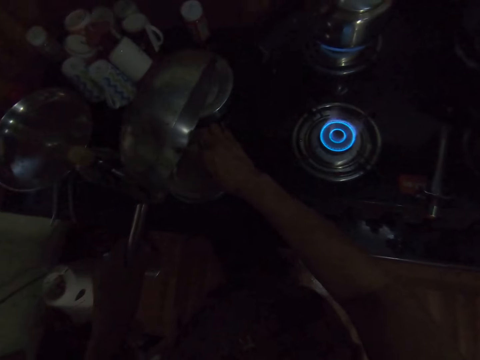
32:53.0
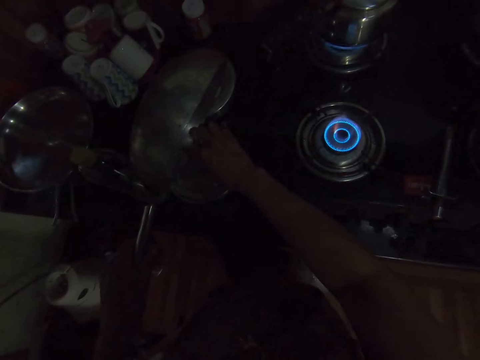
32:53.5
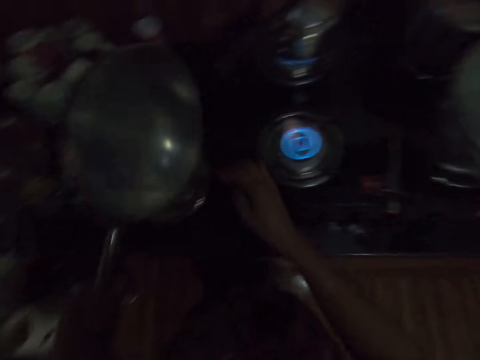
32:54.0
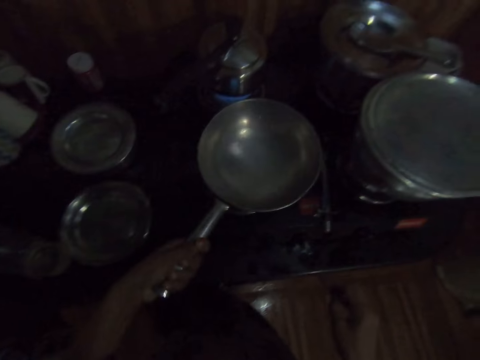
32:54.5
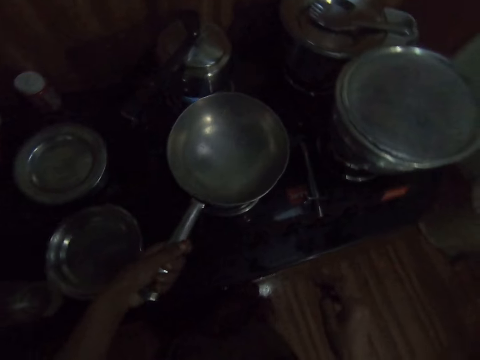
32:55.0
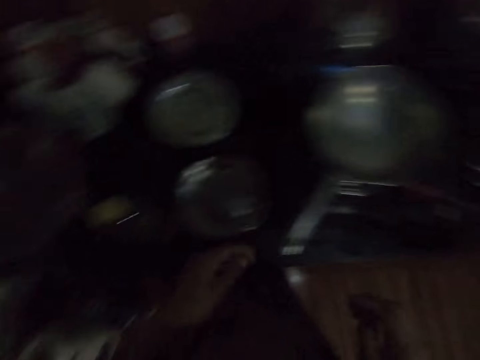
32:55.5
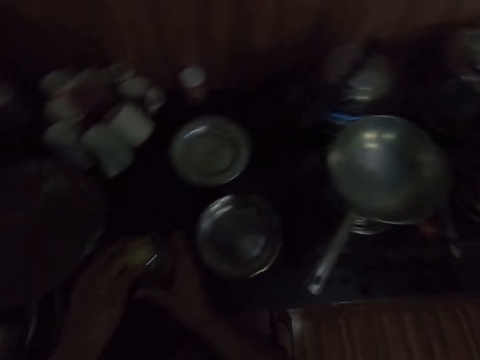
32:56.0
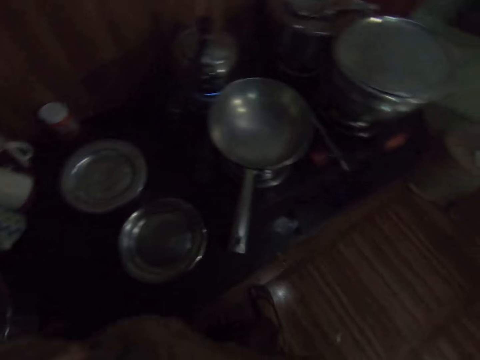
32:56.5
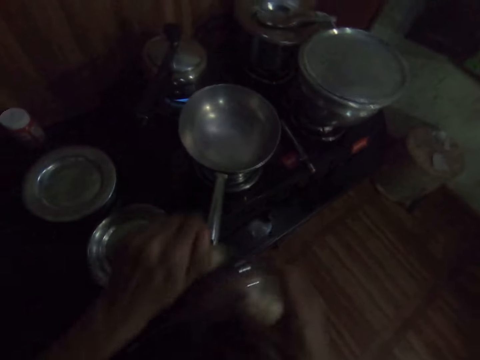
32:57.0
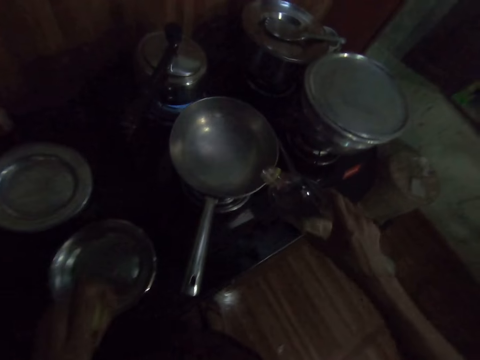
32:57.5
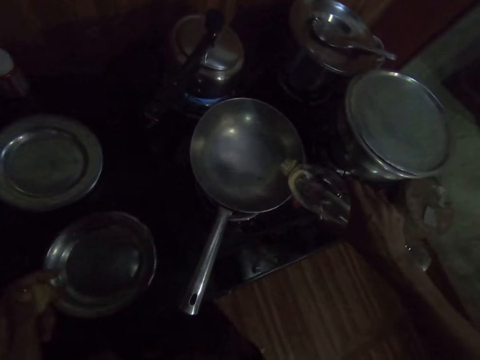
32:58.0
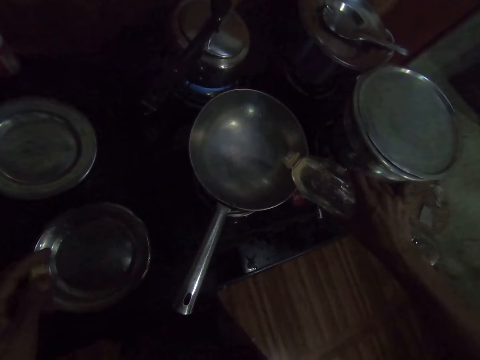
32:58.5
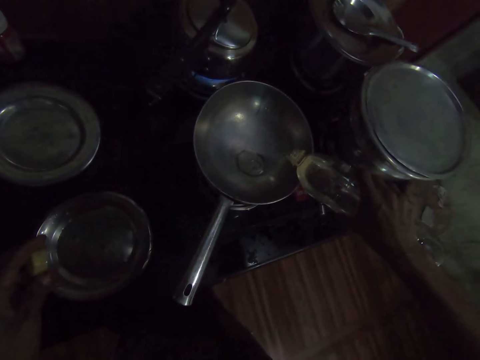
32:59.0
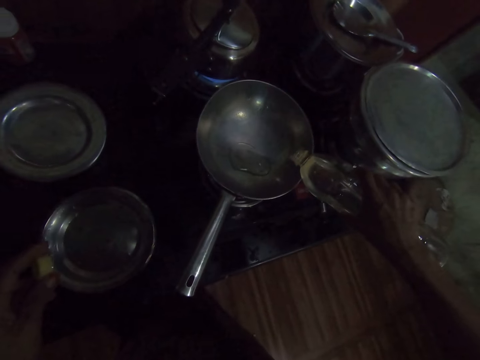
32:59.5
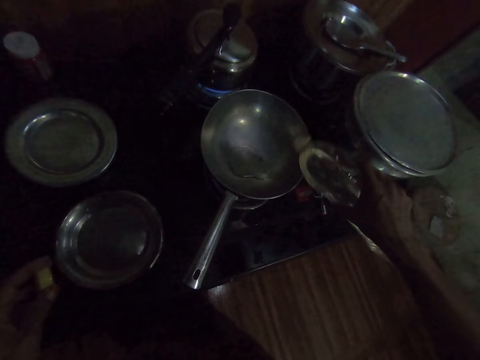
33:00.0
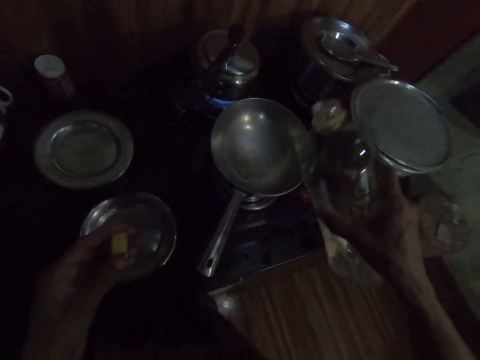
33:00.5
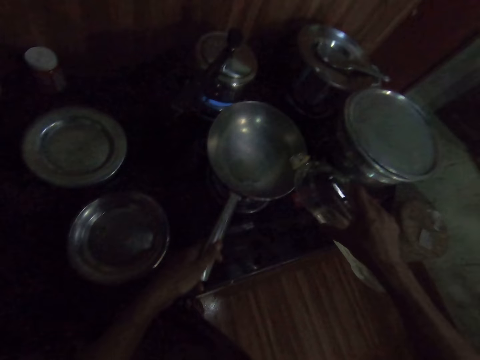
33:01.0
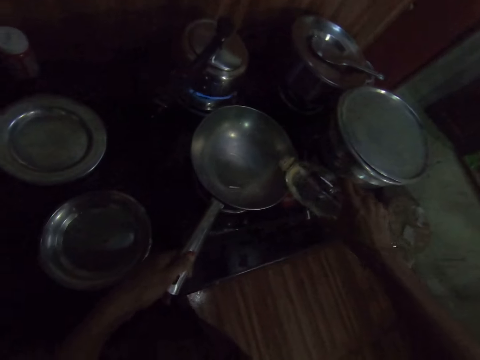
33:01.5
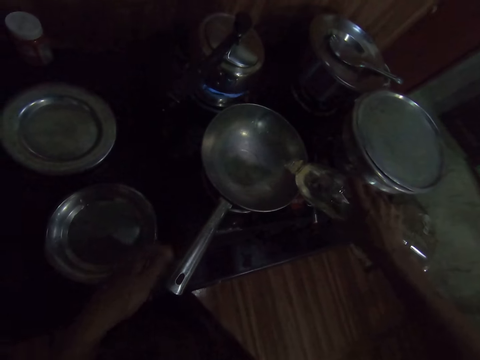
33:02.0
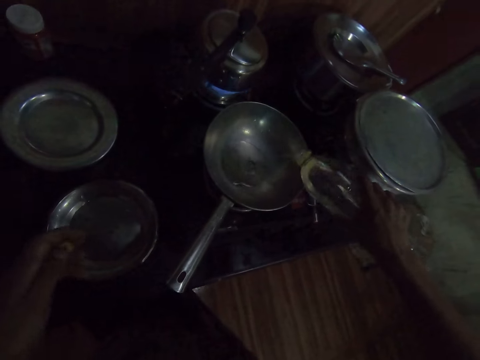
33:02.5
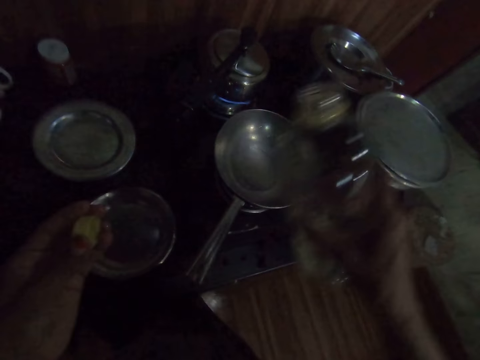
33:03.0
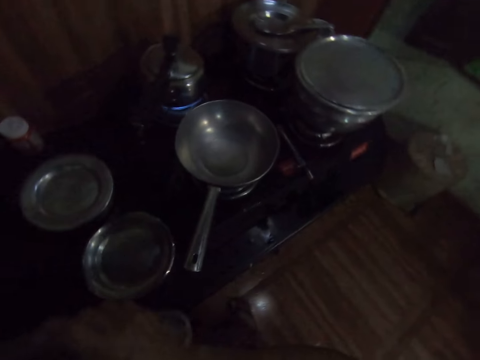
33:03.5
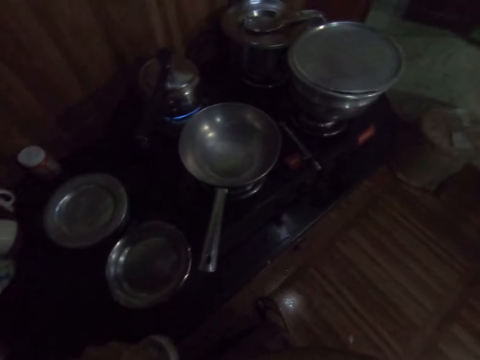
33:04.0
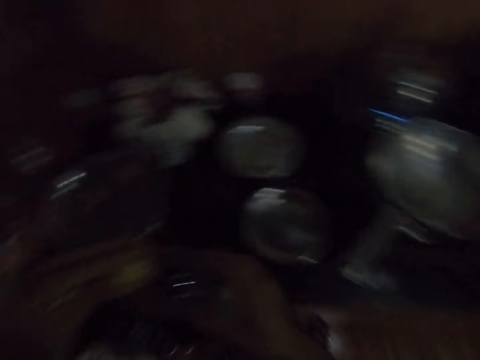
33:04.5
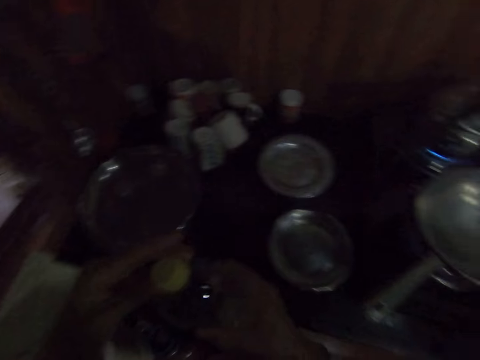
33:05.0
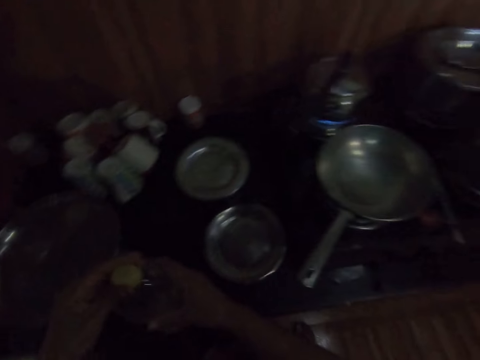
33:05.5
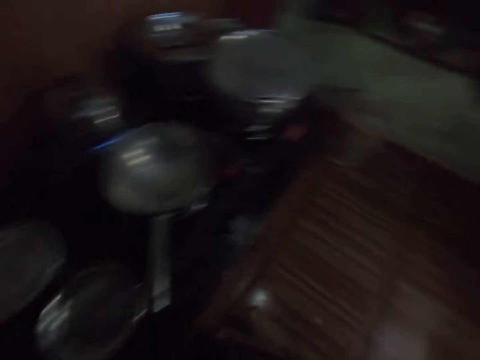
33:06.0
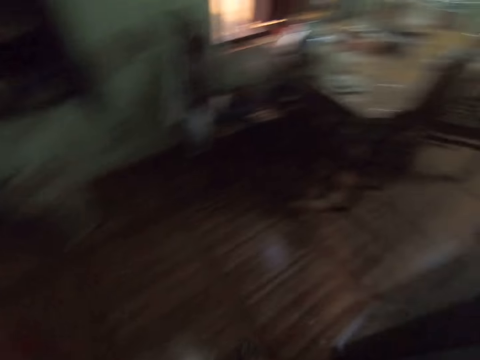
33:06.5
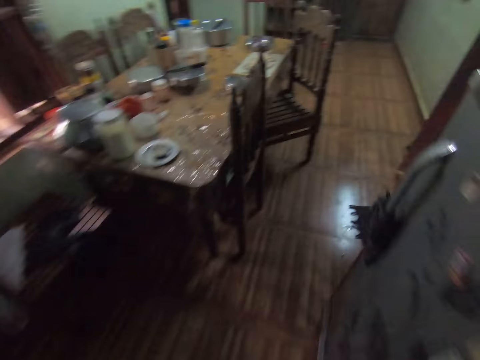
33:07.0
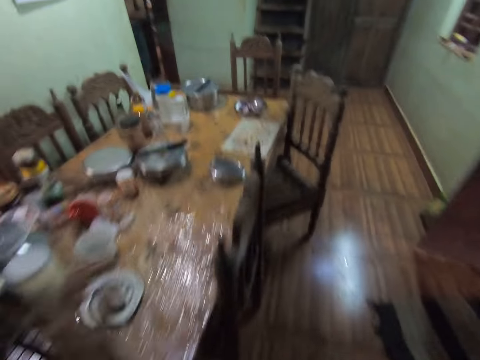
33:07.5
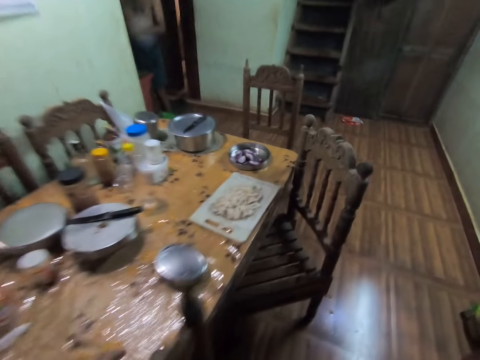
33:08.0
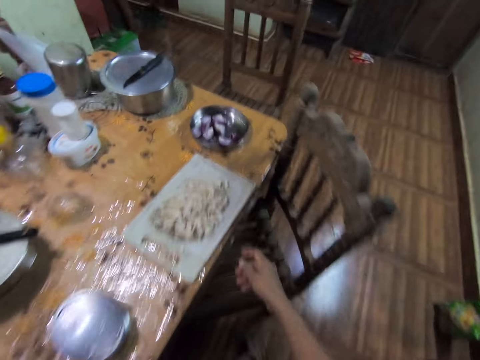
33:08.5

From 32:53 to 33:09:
The camera wearer removes dirt from the frying pan in her left hand with her right hand. She drops the frying pan on the gas cooker stove with her left hand. She opens the lid from the groundnut oil plastic on the kitchen cabinet with her left hand. She holds the groundnut oil plastic on the kitchen cabinet with her right hand. She carries the groundnut oil plastic from the kitchen cabinet with her right hand. She pours groundnut oil in the frying pan on the gas cooker stove from the groundnut oil plastic with her right hand. She adjusts the frying pan on the gas cooker stove with her left hand. She covers the groundnut oil plastic in her right hand with the lid in her left hand. She passes the groundnut oil plastic in her right hand to her left hand. She drops the groundnut oil plastic on the kitchen cabinet with her left hand. She walks to the dining room from the kitchen.

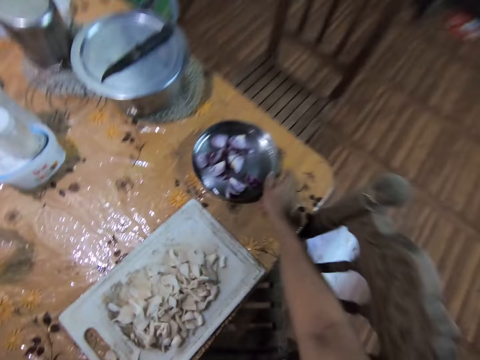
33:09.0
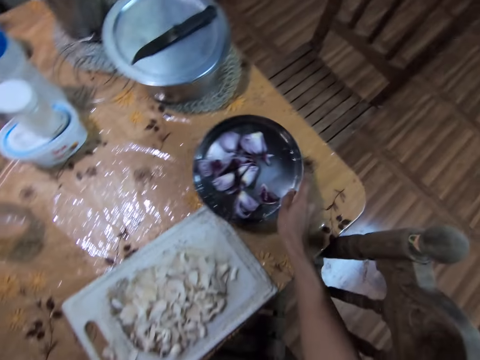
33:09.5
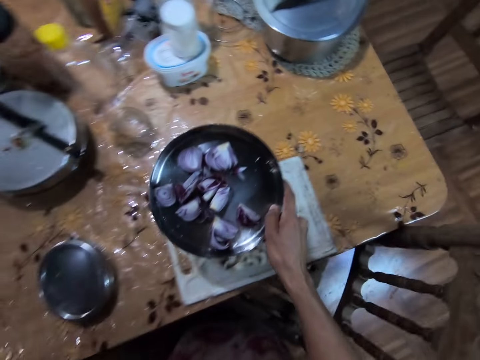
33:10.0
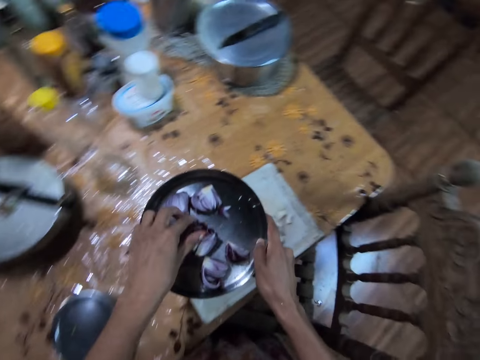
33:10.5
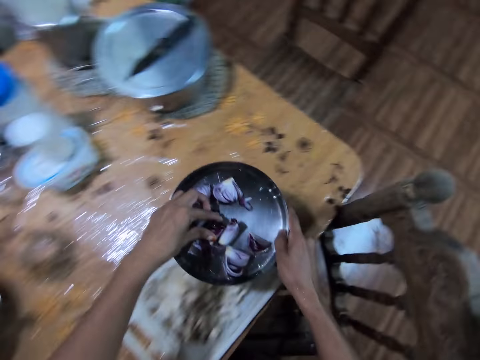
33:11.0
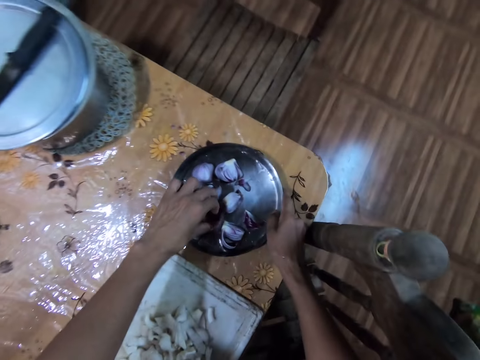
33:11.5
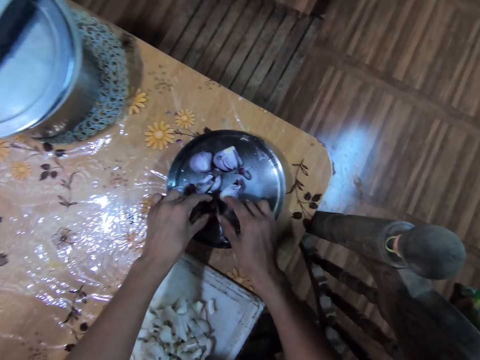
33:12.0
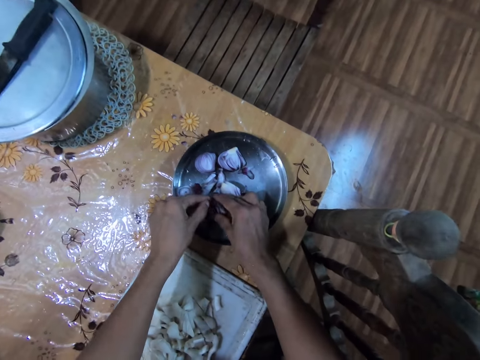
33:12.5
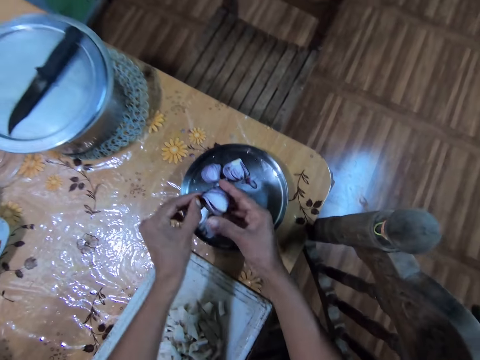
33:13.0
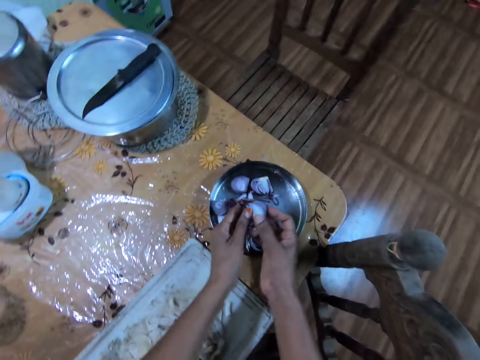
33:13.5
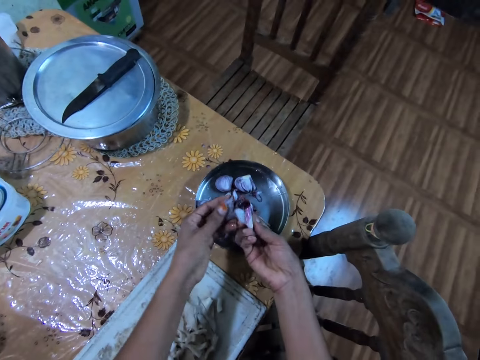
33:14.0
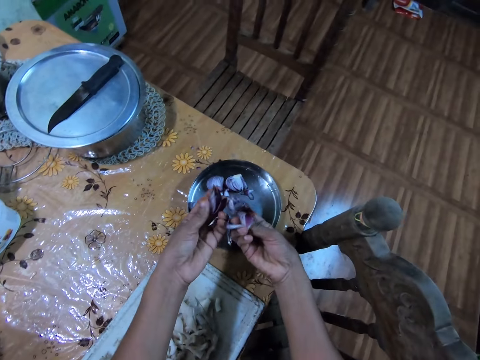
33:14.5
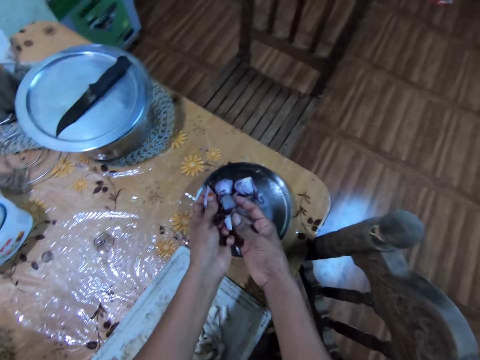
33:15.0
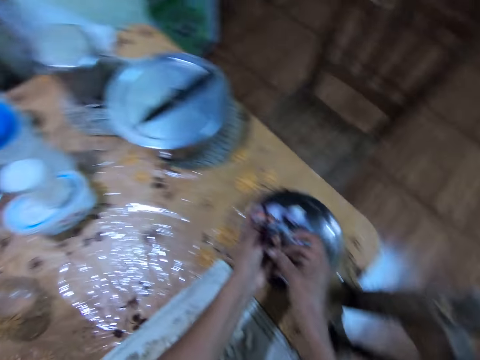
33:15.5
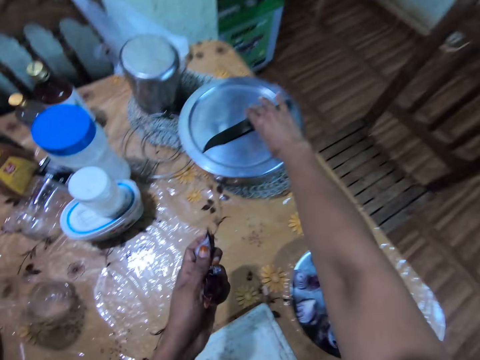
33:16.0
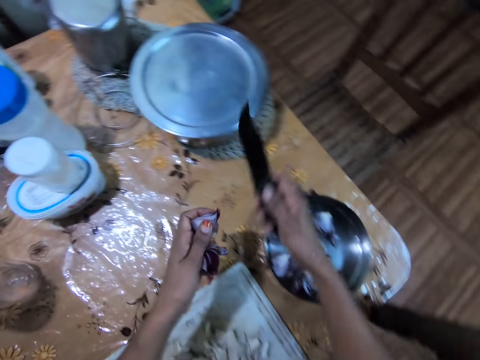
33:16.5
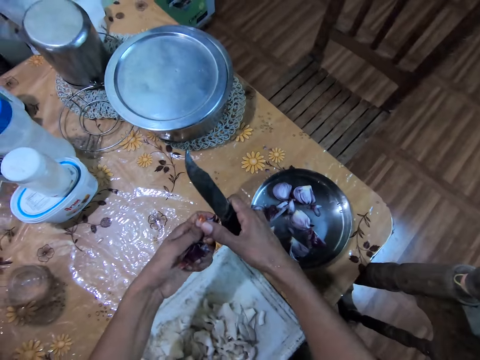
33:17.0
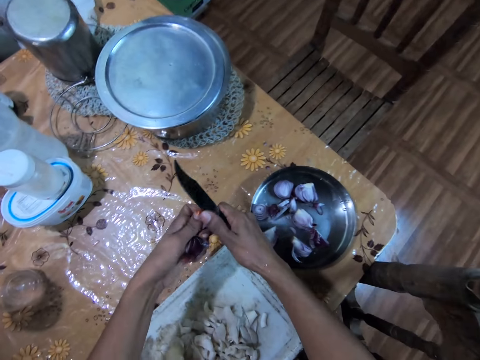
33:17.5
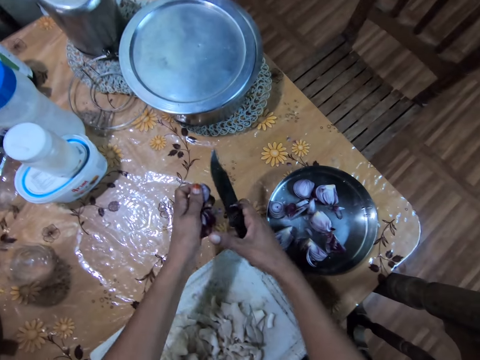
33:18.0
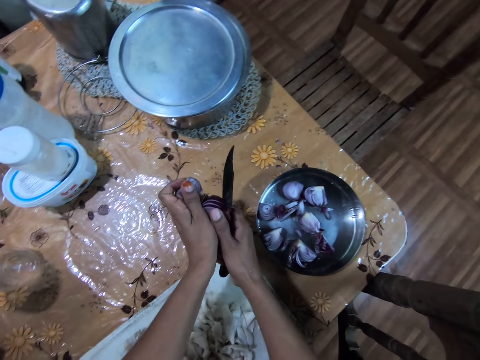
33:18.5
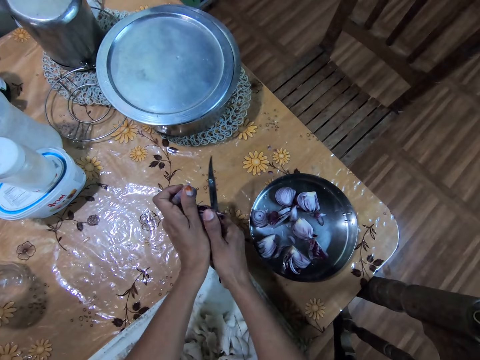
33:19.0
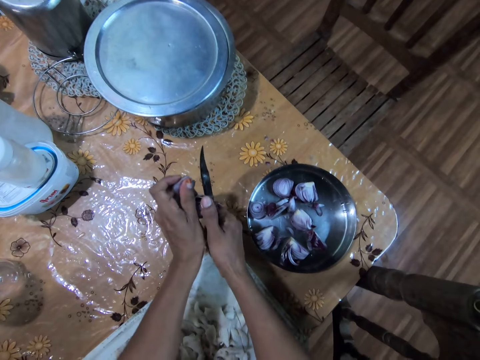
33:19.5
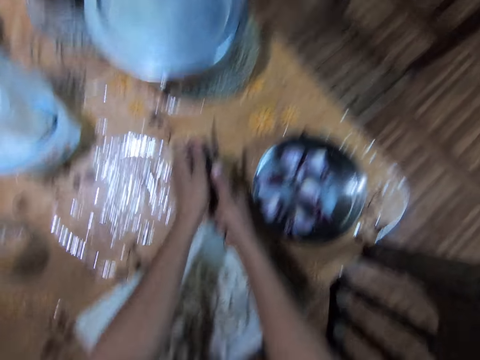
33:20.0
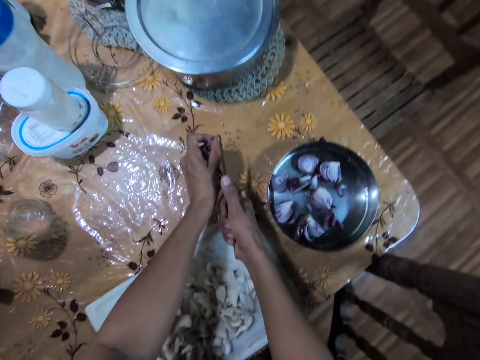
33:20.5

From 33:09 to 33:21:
The camera wearer carries the plate of onion from the dining table with her right hand. She touches the onions in the plate of onion in her right hand with her left hand. She drops the plate of onion on the dining table with her right hand. She picks an onion from the plate of onion on the dining table with both hands. She separates the onion with both hands. She passes the onions in her right hand to her left hand. She picks the knife from the stainless bowl on the table with her right hand. She peels the onion skins in her left hand with the knife in her right hand. She cuts the onion.
